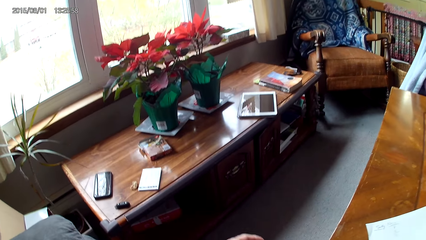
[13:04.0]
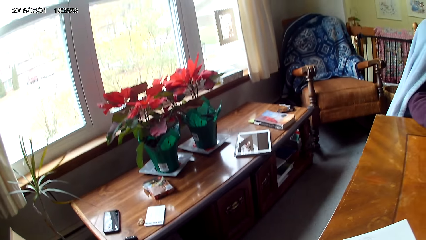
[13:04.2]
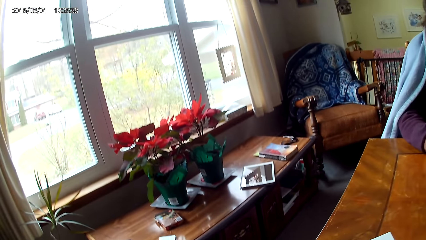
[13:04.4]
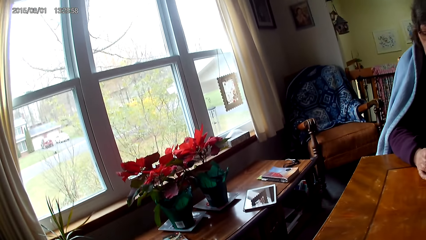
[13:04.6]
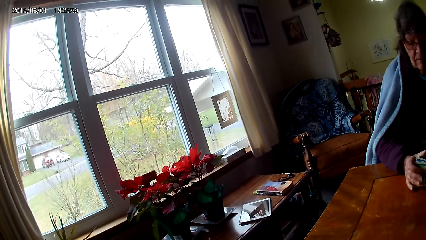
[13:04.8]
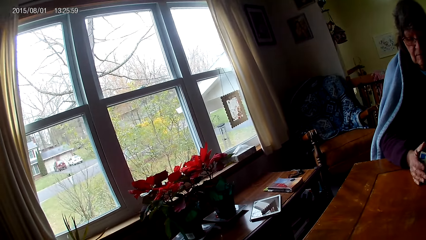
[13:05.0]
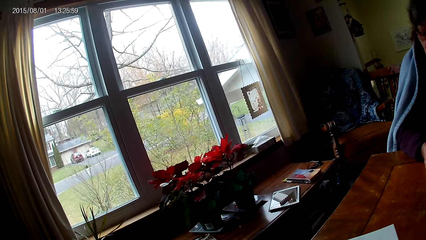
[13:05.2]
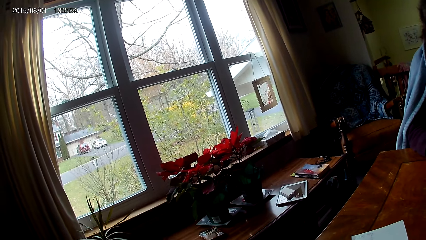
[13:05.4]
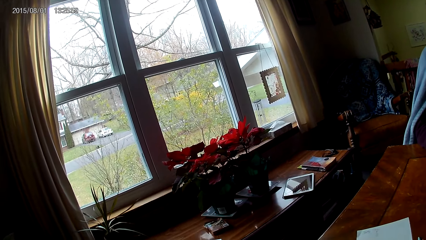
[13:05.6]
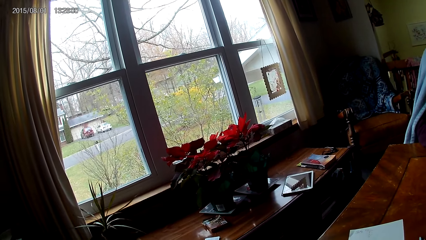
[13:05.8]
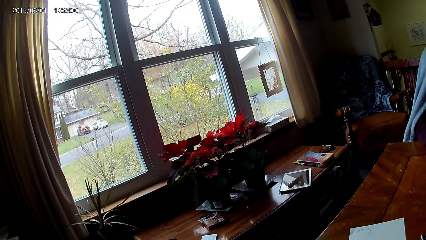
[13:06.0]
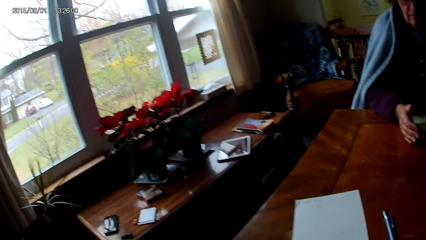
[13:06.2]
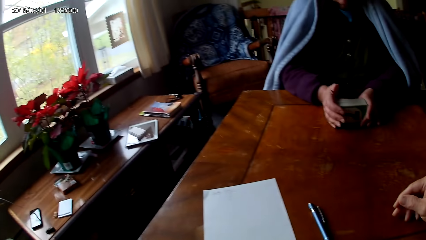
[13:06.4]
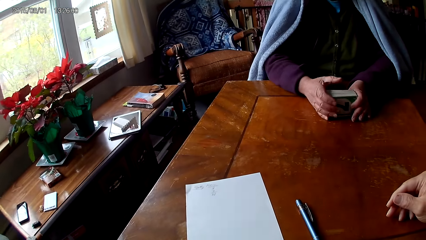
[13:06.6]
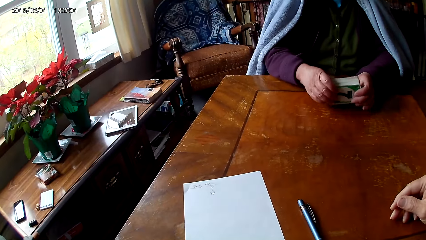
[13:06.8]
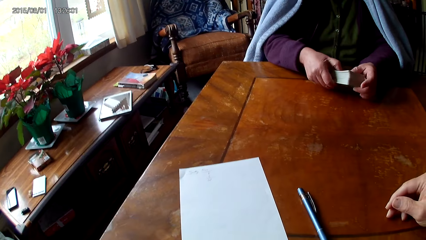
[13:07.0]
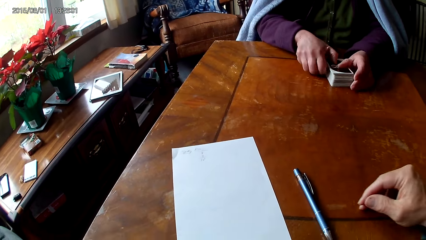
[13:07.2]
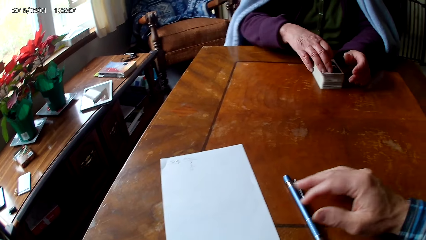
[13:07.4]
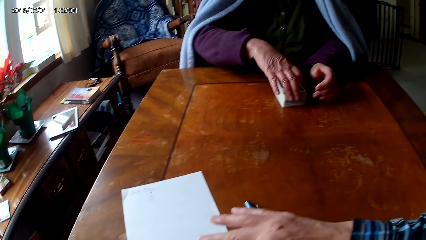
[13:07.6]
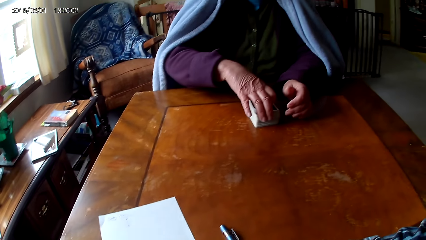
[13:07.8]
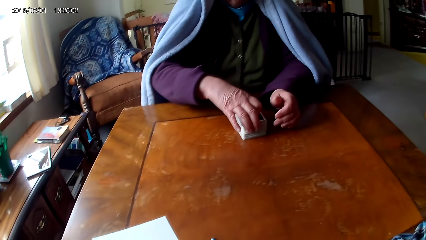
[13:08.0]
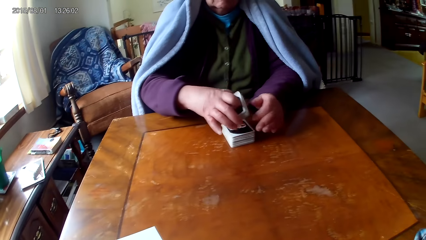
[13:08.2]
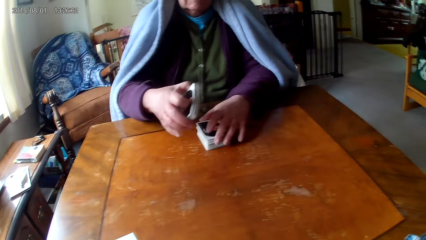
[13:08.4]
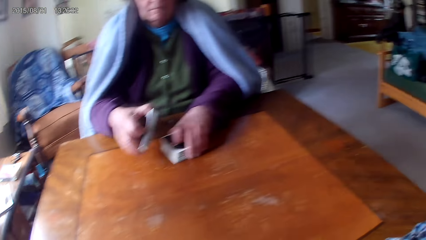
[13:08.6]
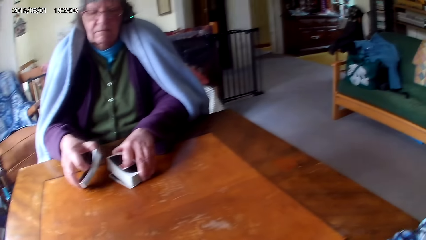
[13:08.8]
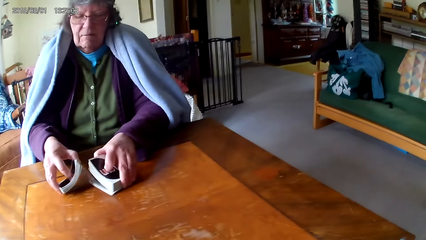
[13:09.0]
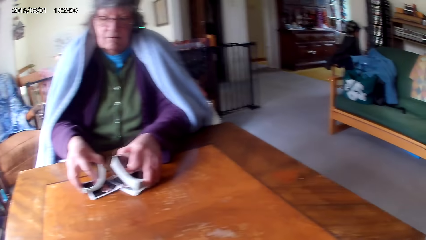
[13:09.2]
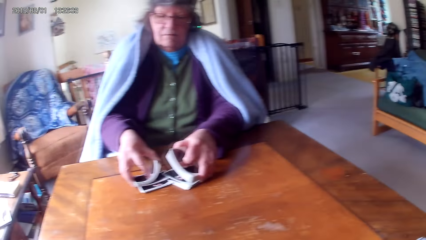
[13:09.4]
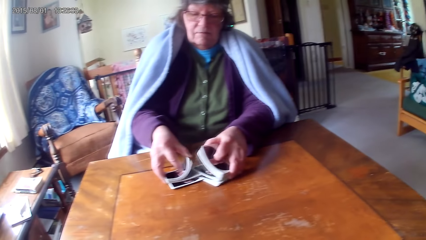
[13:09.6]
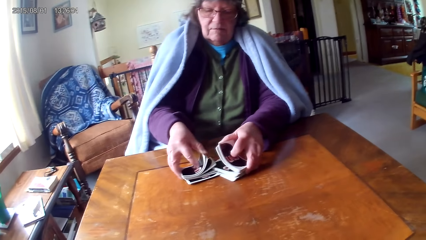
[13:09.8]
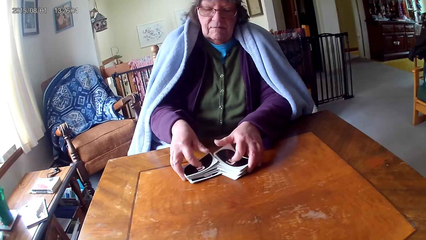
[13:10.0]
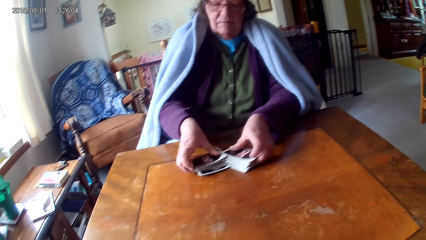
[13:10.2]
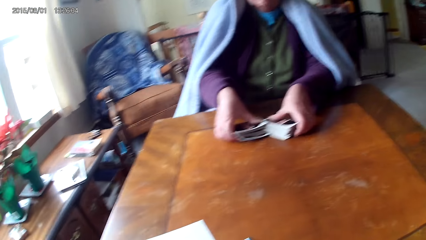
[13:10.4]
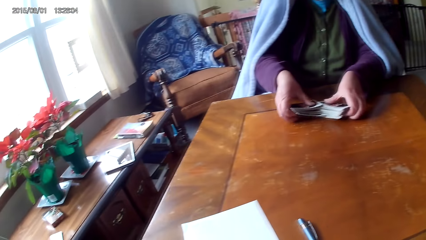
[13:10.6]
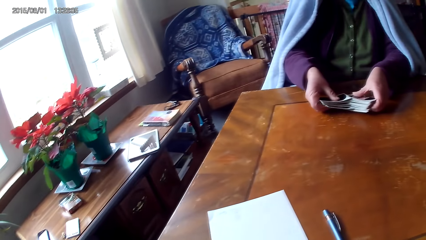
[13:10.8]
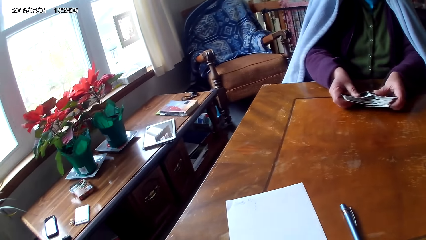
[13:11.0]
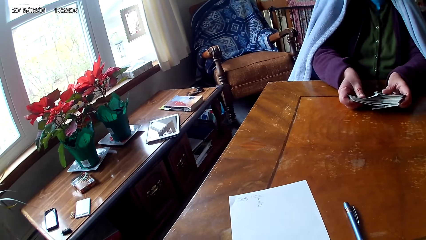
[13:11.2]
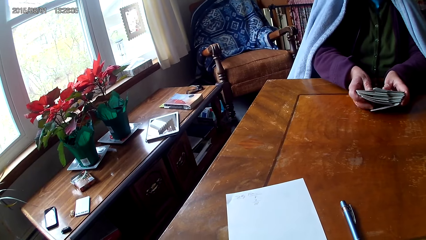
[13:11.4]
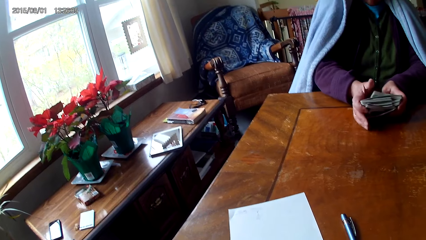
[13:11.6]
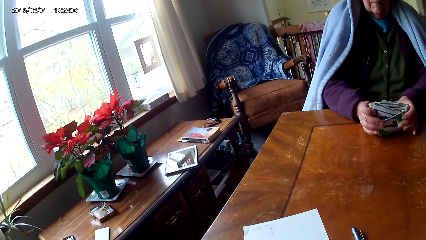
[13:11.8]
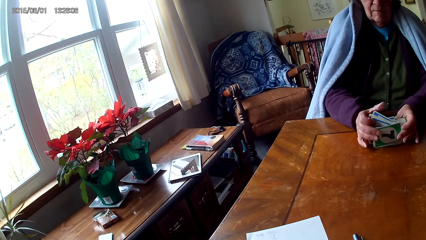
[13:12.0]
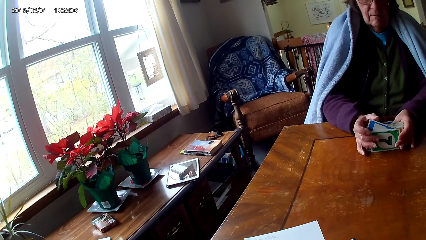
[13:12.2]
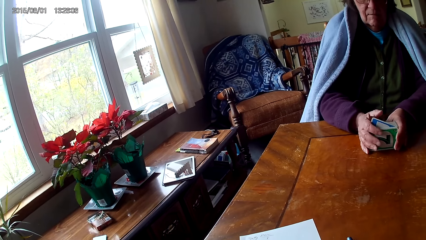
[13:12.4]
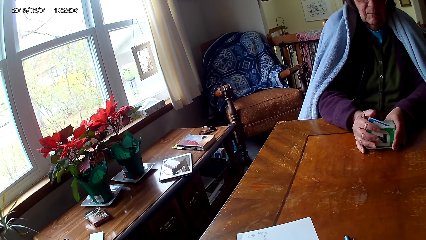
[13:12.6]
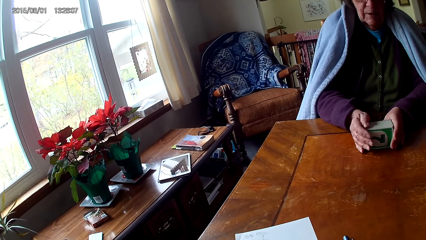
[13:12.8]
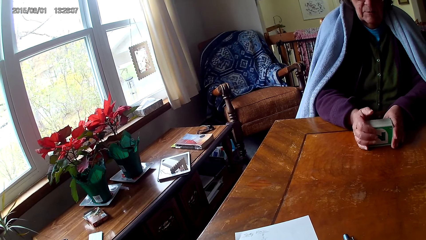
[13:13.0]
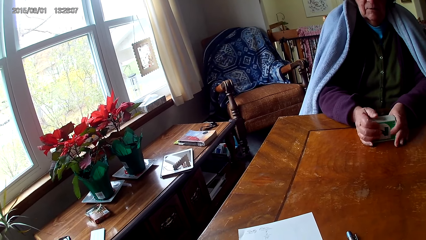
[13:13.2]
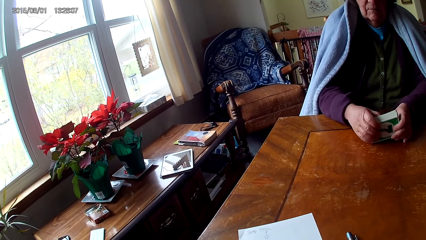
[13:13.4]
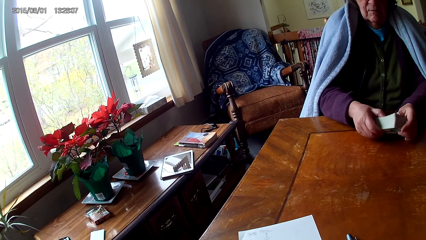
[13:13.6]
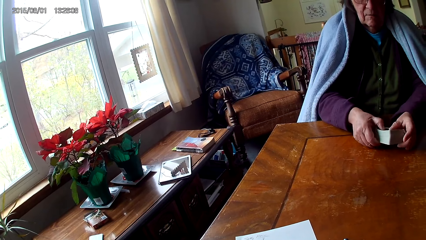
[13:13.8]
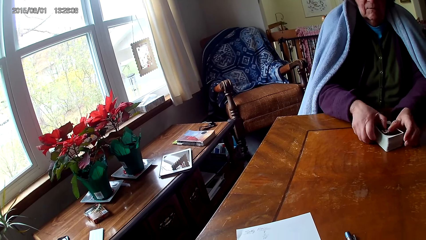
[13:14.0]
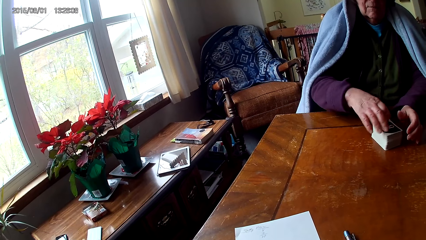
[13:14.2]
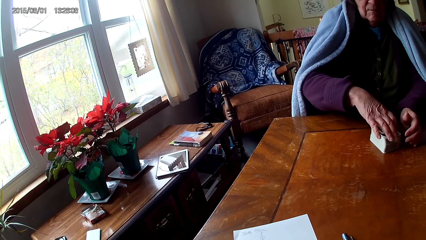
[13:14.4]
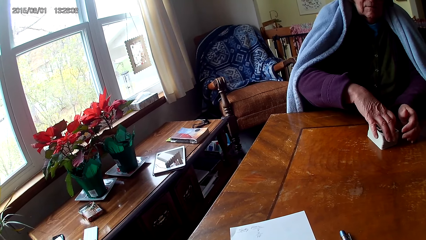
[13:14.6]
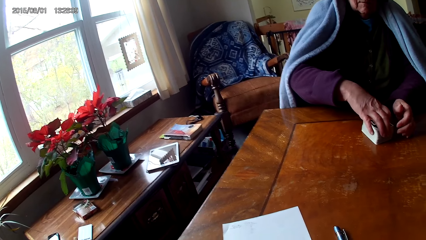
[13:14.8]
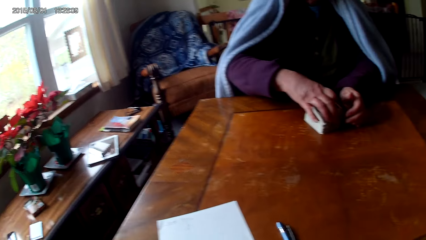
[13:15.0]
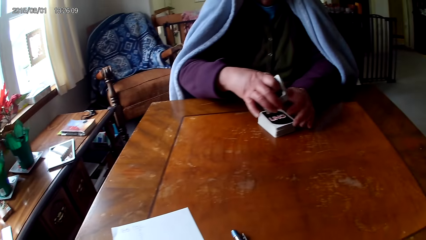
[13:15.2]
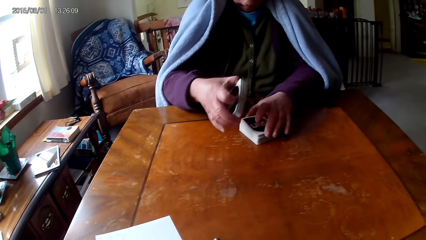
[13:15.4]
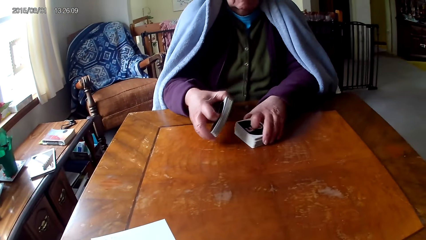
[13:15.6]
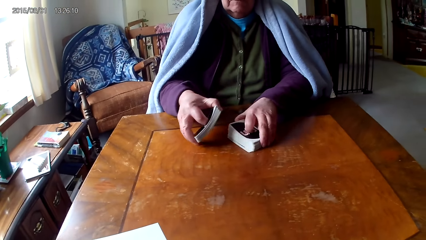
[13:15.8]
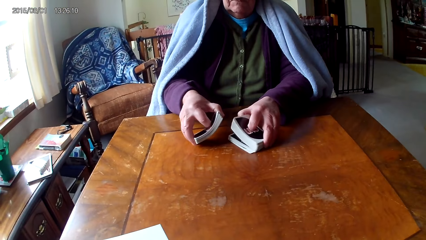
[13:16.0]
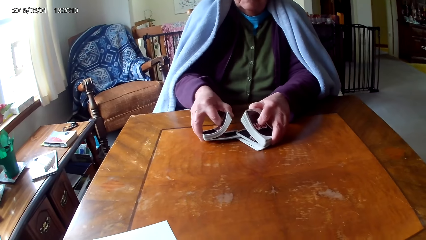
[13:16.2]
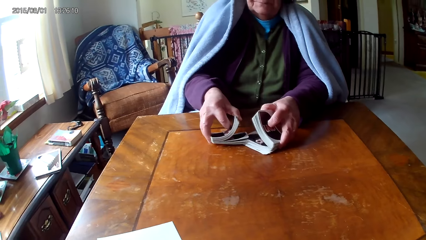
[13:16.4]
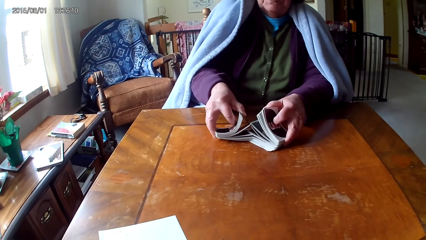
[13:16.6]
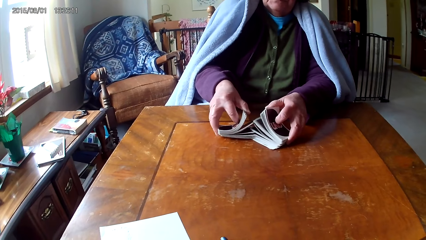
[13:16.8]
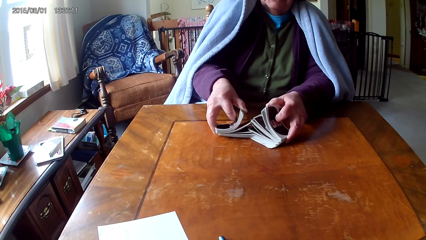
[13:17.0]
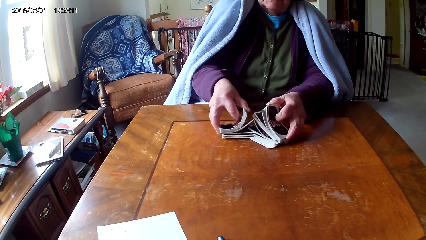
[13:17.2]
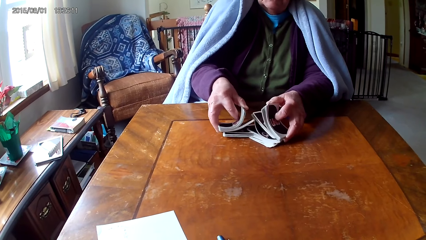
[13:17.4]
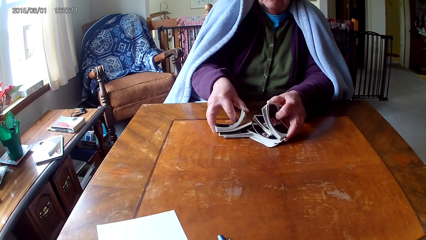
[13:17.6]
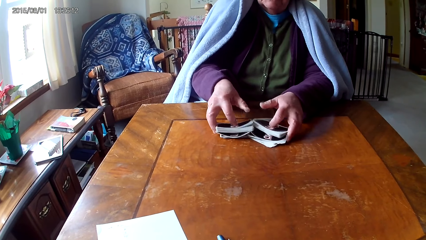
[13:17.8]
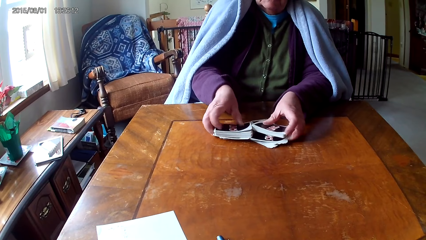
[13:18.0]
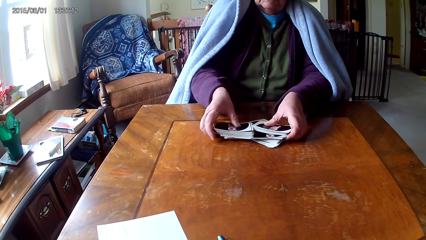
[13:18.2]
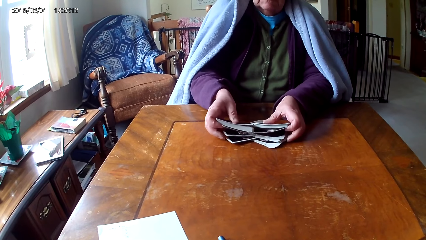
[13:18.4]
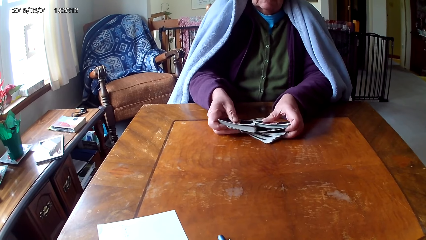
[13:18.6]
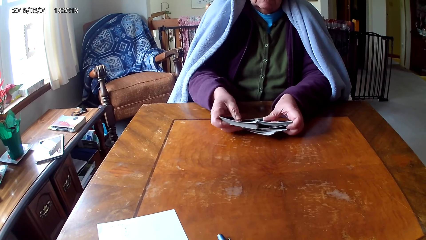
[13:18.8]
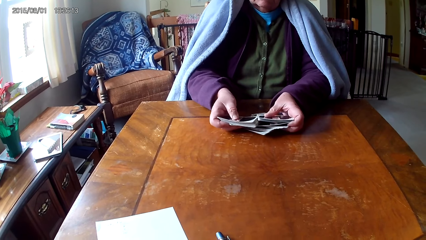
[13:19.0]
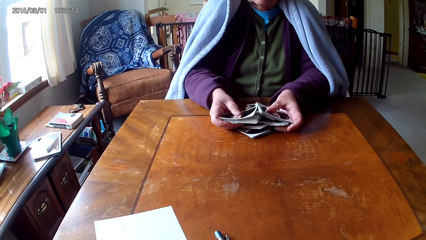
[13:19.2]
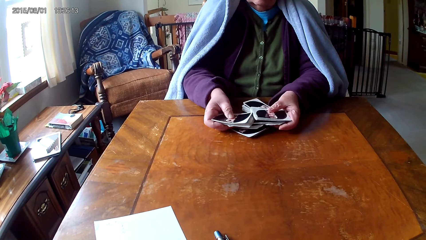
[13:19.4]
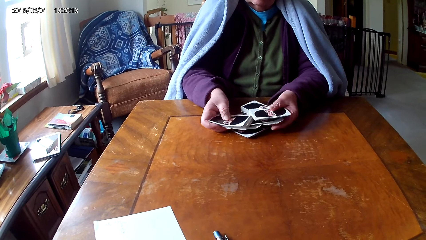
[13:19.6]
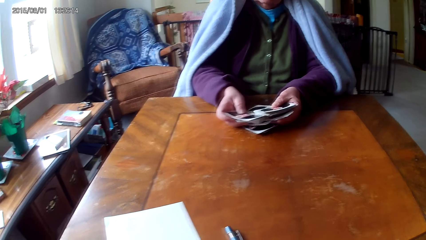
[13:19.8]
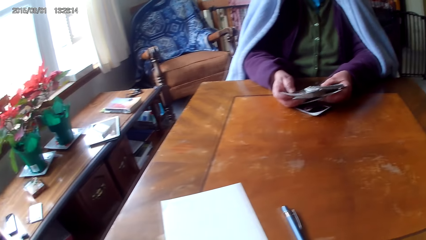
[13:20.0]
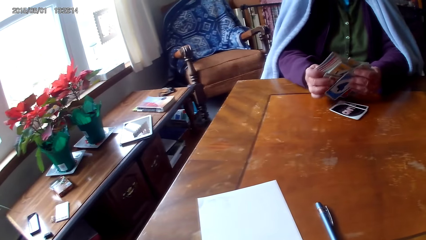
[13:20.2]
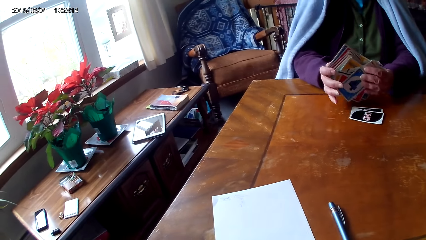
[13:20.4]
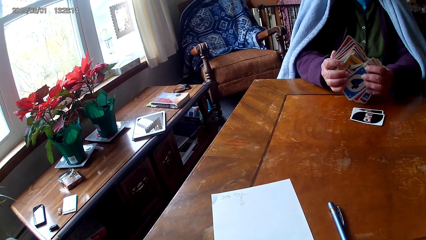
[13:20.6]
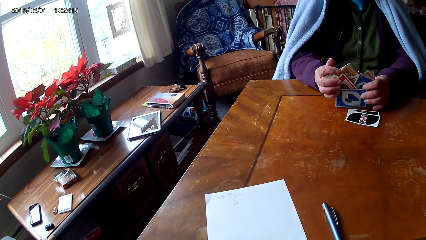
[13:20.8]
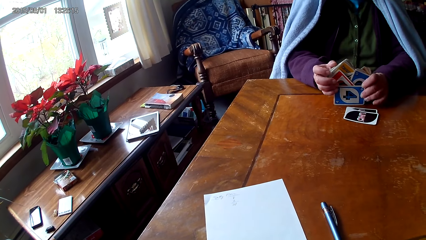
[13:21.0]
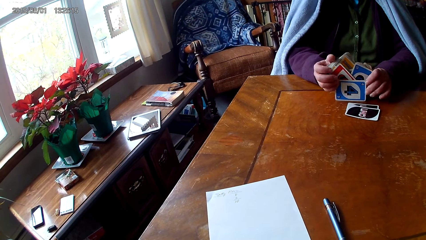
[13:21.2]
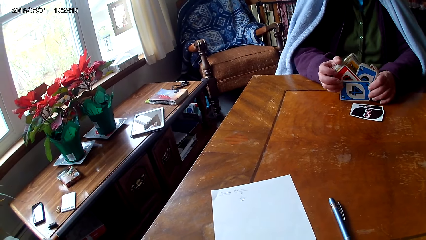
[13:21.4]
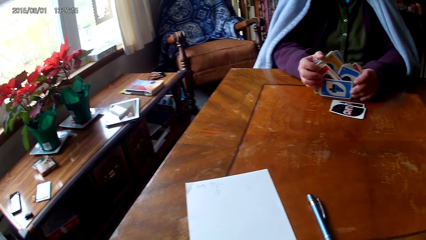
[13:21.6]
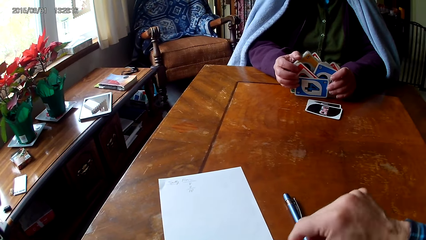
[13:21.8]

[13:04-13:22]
The camera wearer puts down a paper. They move the paper on a table. They look around. They sort cards on the table with hands. A woman puts cards together. The woman picks cards on the table. The camera wearer sorts cards on the table with hands. The woman reshuffles the cards. The woman puts cards together.
